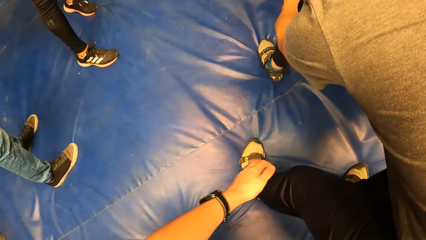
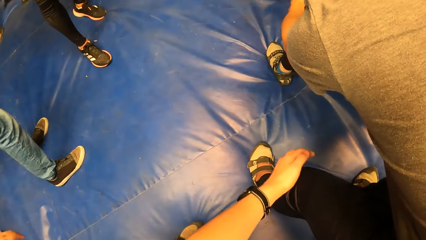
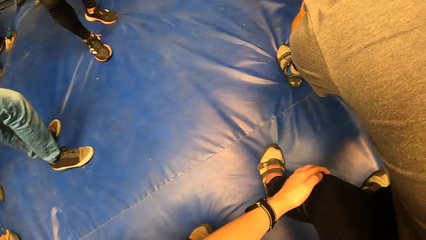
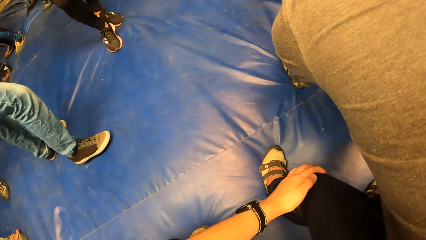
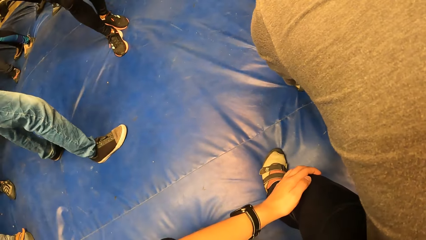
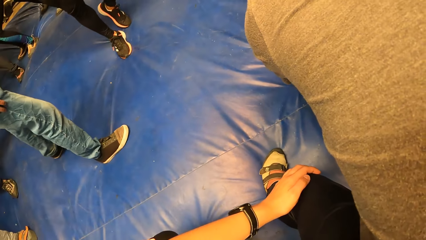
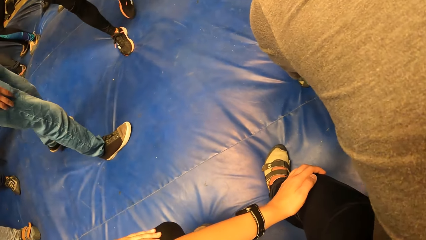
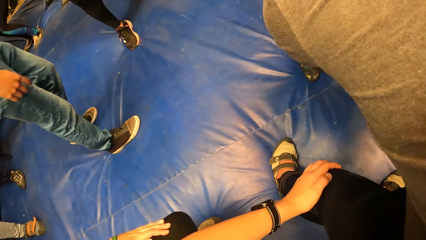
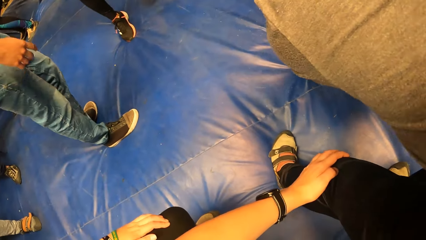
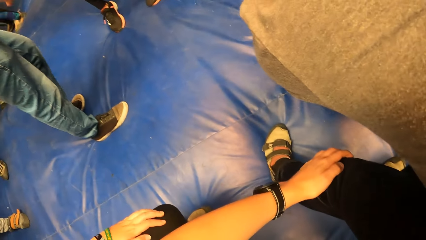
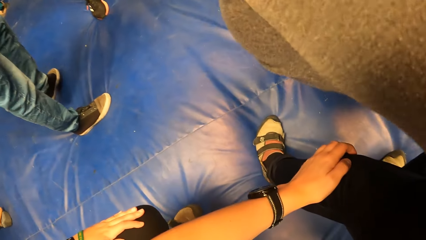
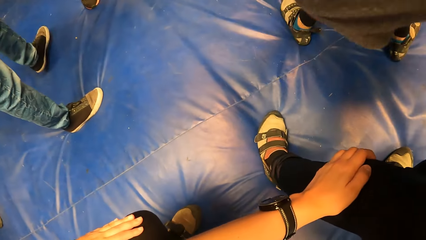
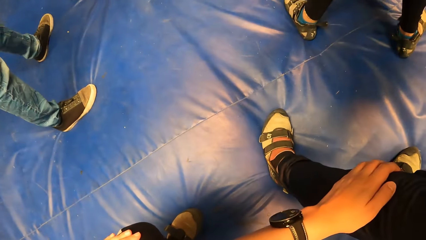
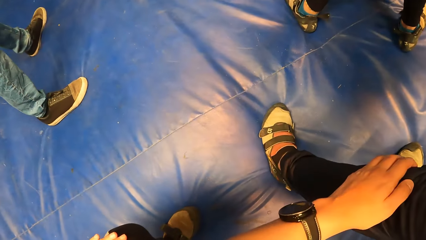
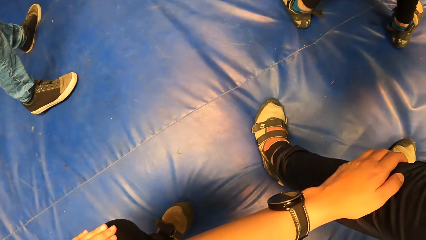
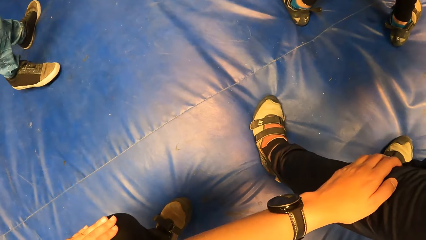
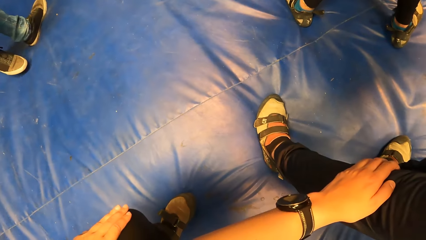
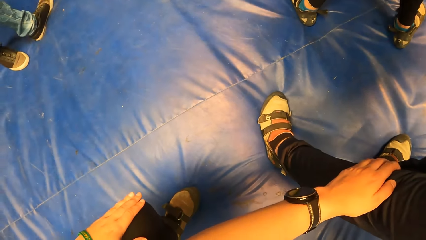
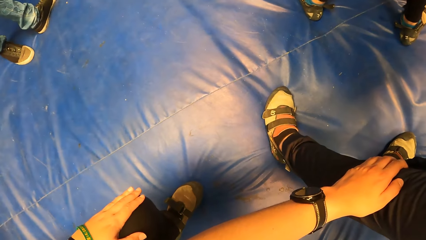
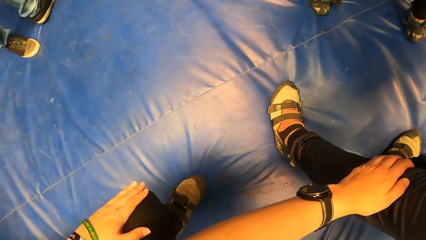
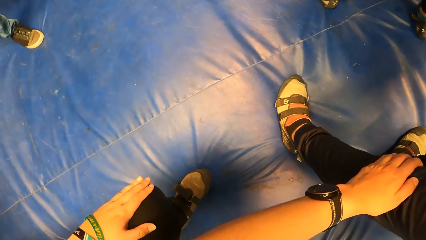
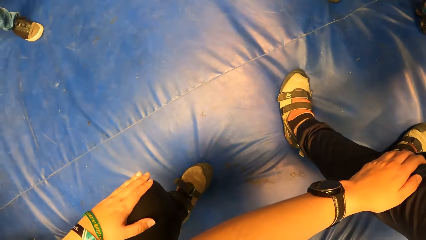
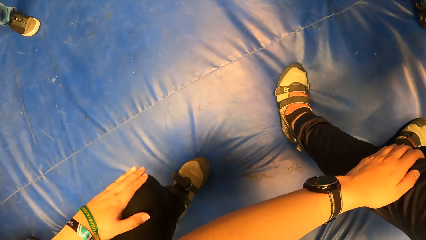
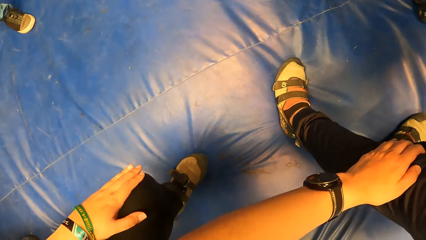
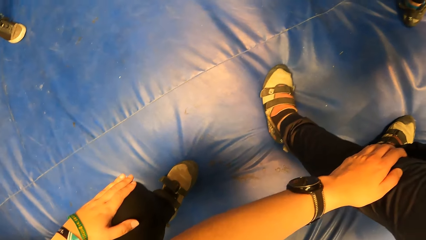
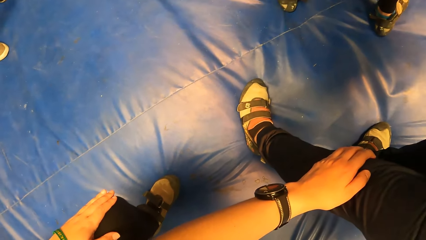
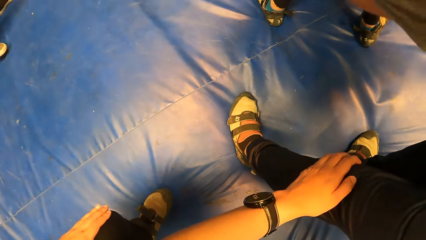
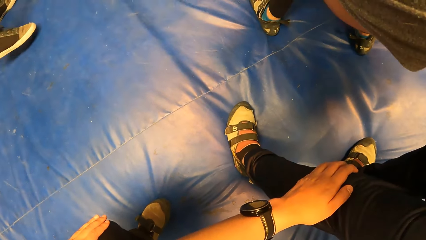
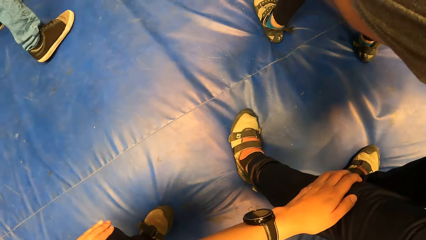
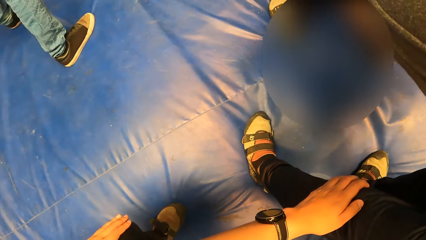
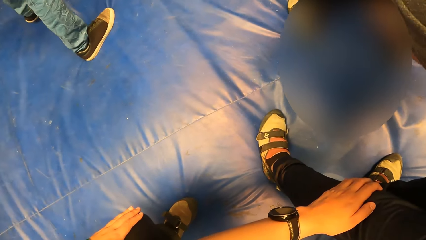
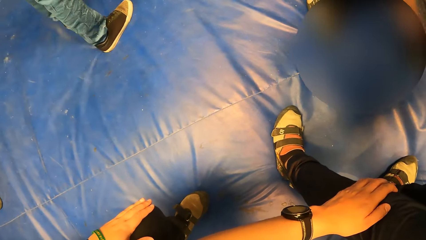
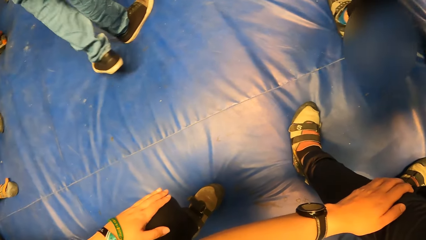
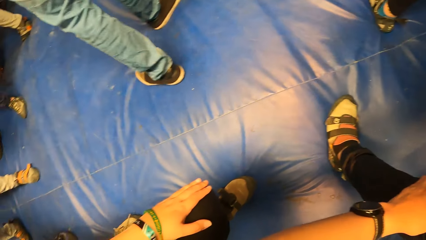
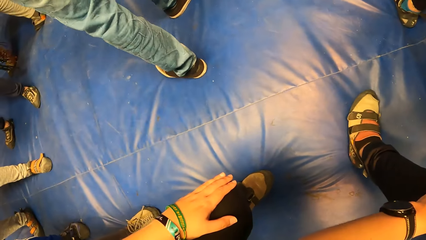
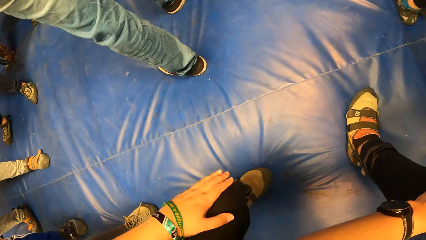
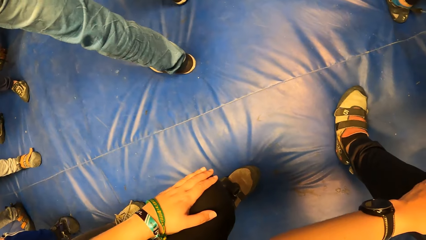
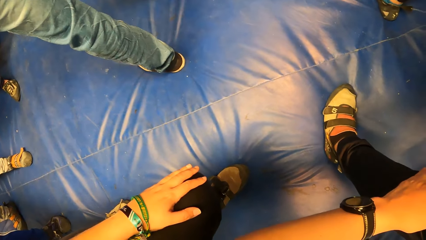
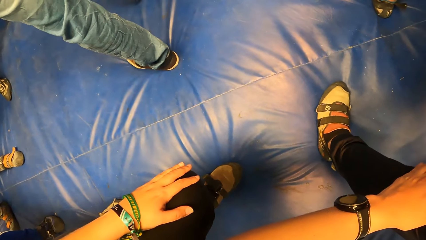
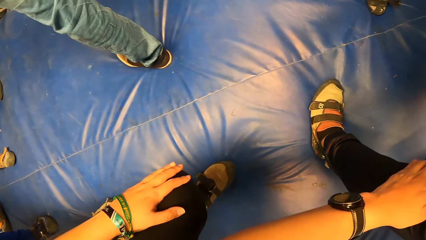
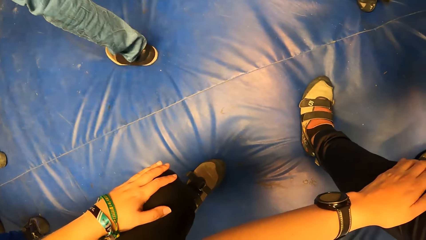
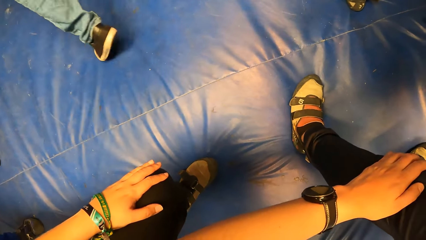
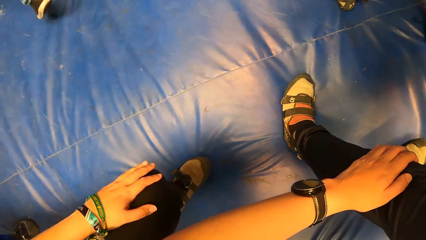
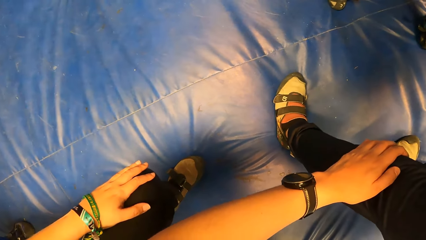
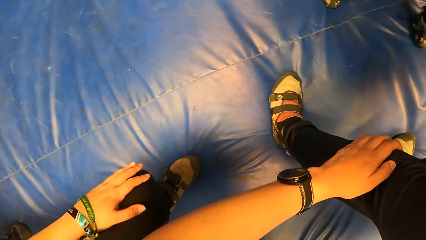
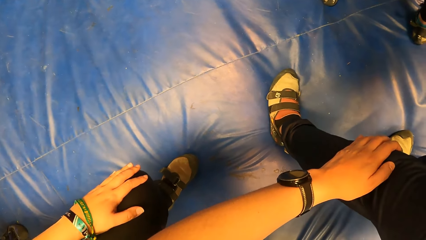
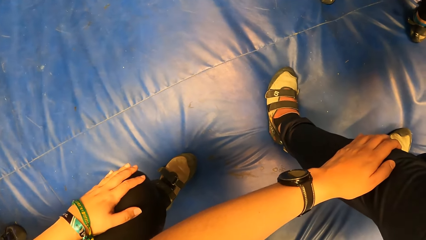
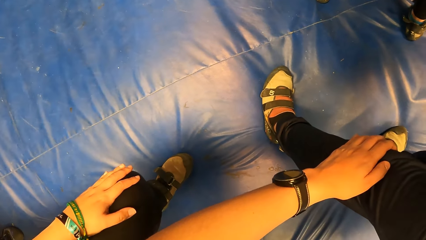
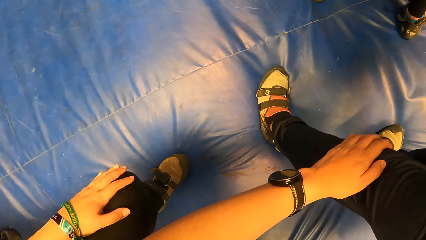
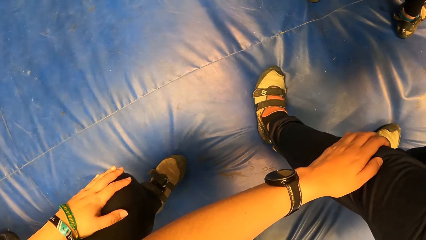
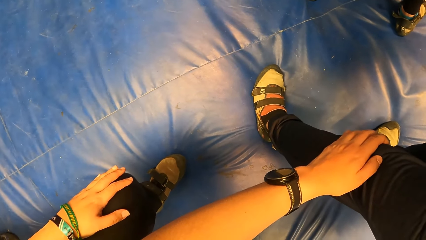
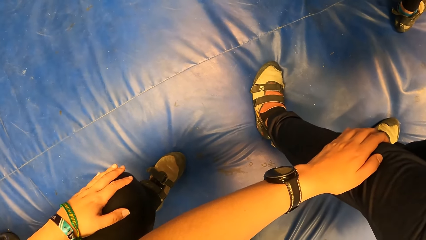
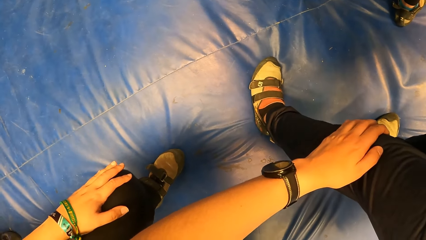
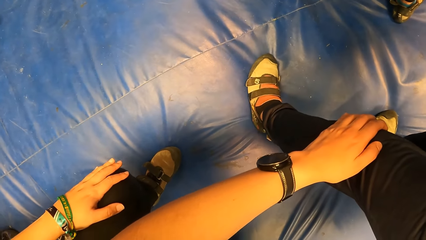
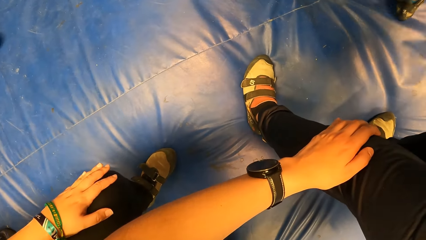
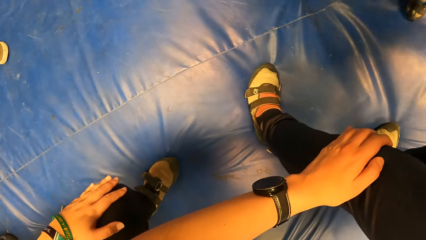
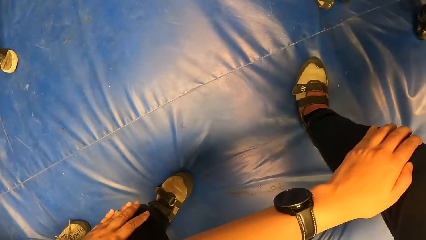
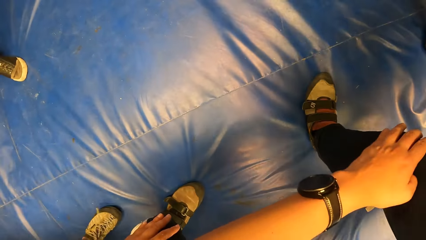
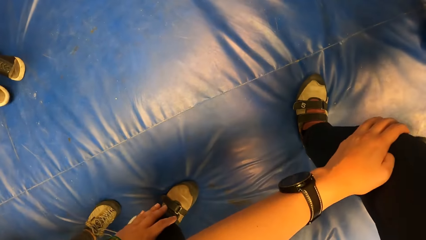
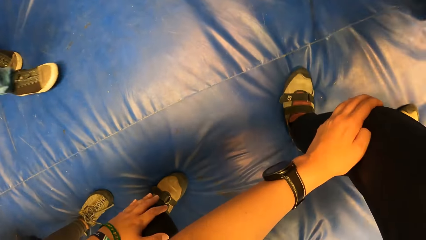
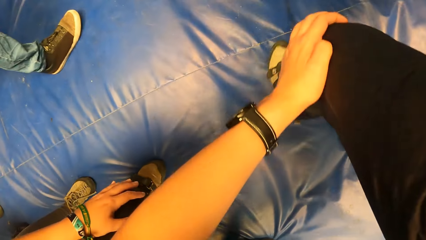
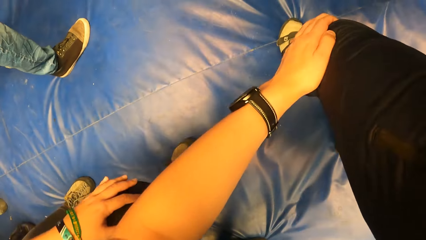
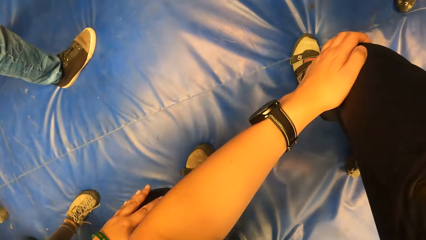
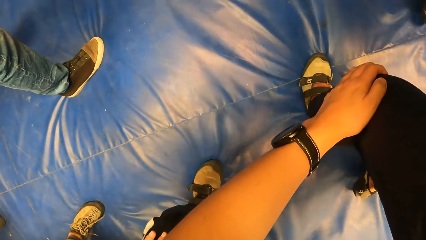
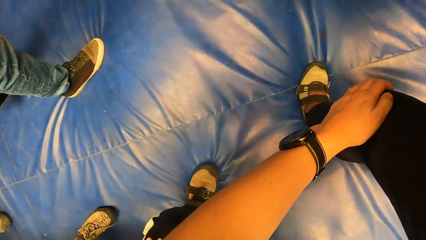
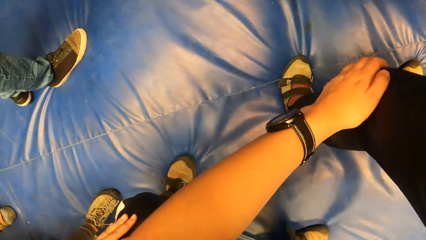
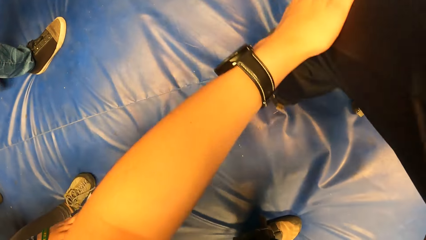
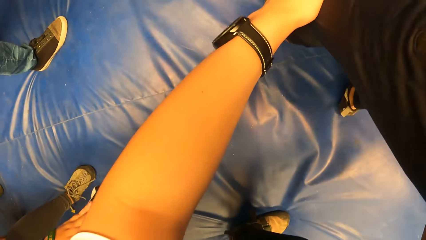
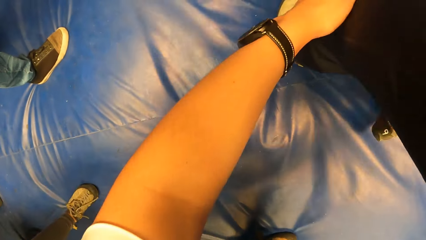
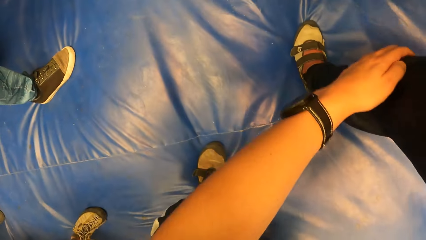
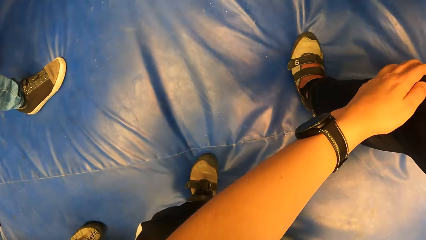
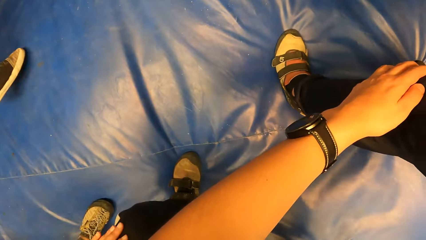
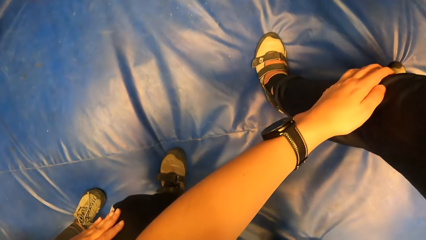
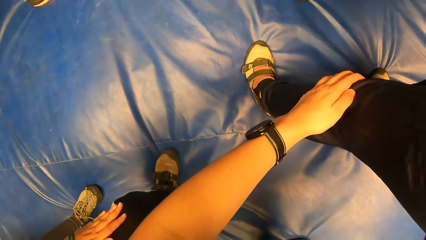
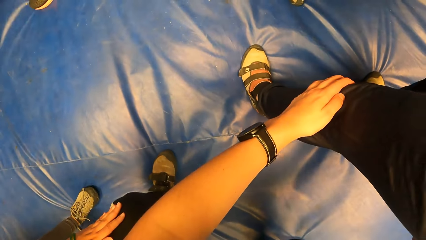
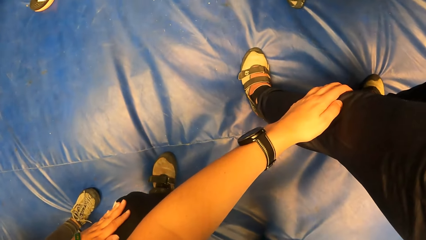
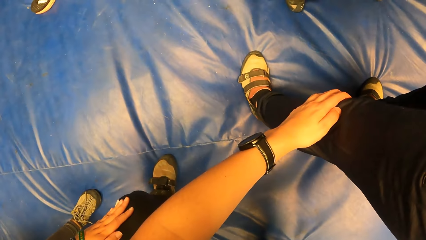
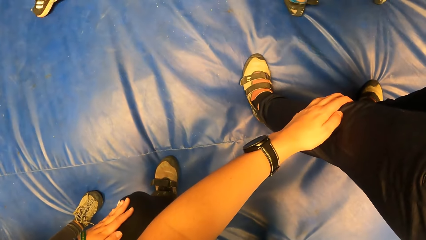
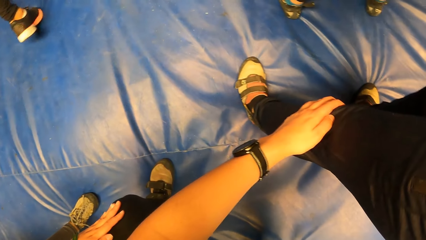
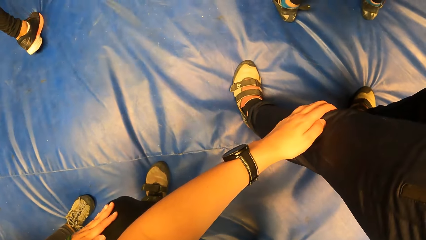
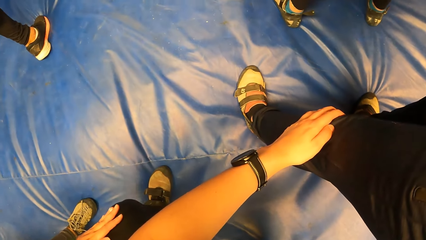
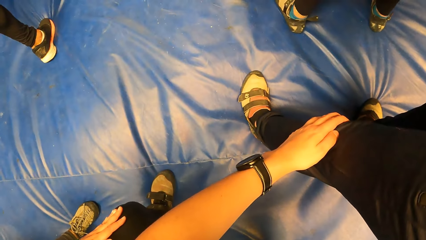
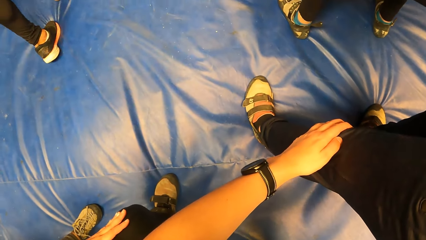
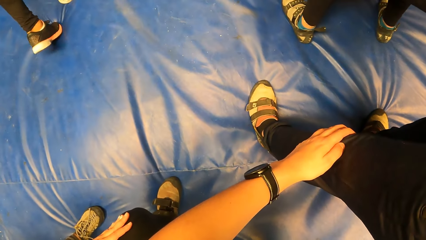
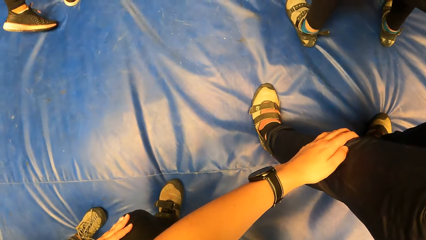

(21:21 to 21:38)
The camera wearer holds a man's legs. She places her left hand on the knee of the man. She walks round with the circle of people. The man moves forward.
